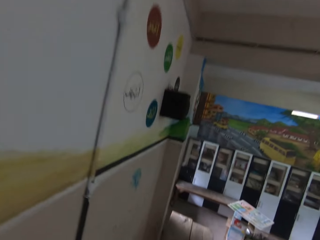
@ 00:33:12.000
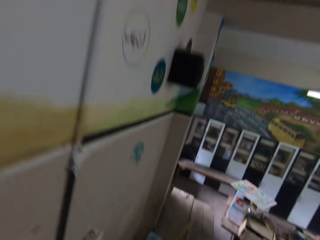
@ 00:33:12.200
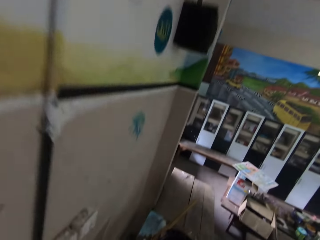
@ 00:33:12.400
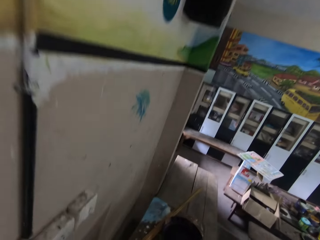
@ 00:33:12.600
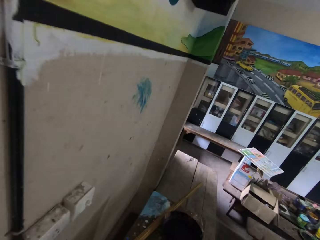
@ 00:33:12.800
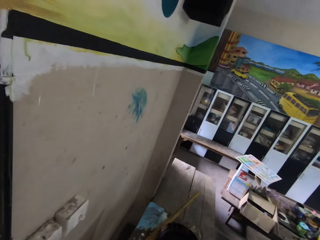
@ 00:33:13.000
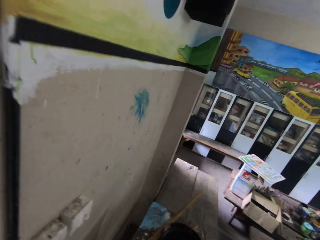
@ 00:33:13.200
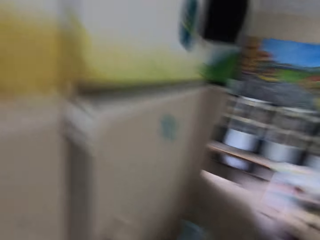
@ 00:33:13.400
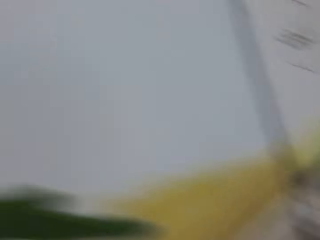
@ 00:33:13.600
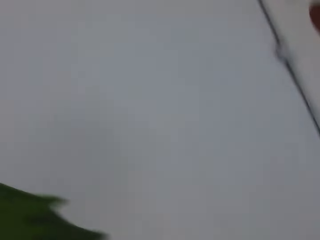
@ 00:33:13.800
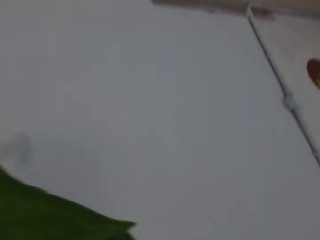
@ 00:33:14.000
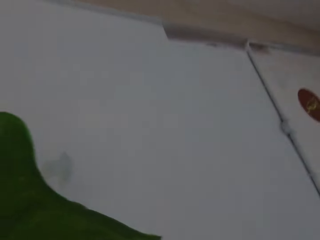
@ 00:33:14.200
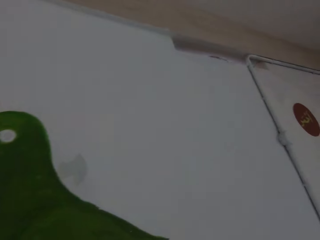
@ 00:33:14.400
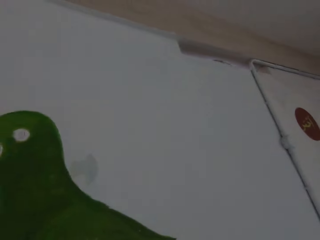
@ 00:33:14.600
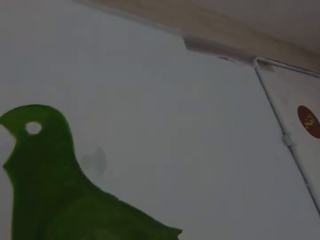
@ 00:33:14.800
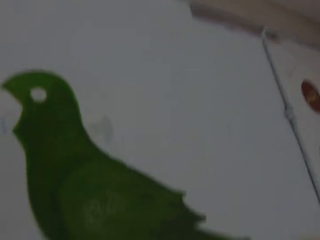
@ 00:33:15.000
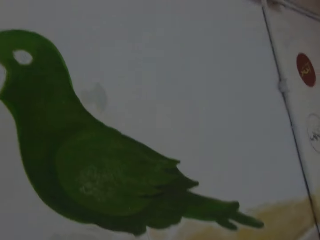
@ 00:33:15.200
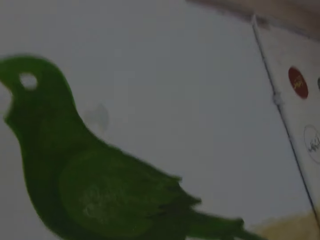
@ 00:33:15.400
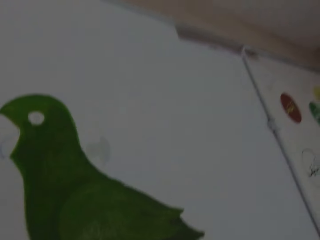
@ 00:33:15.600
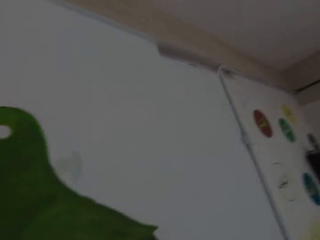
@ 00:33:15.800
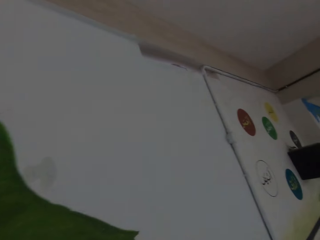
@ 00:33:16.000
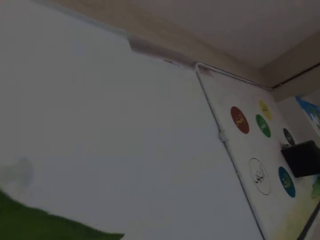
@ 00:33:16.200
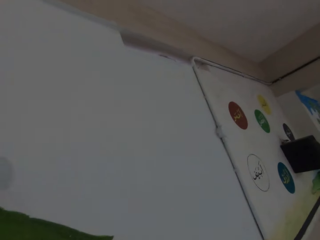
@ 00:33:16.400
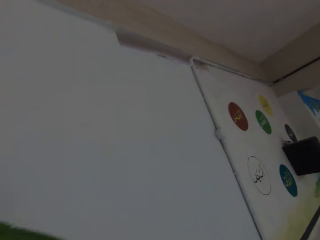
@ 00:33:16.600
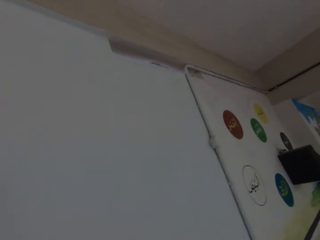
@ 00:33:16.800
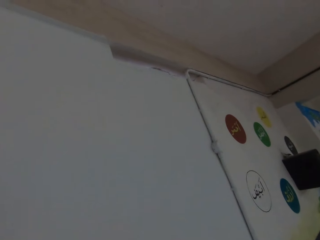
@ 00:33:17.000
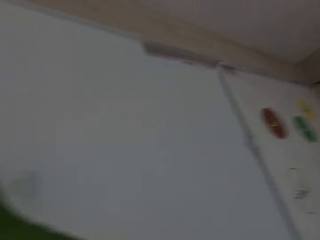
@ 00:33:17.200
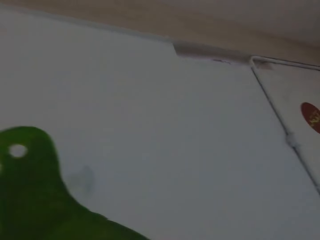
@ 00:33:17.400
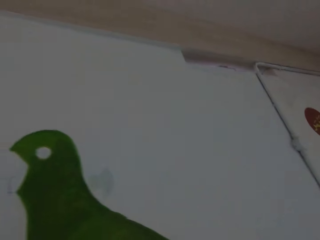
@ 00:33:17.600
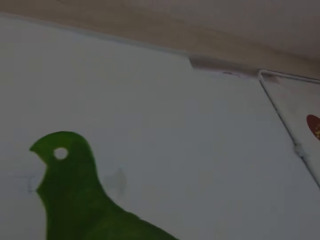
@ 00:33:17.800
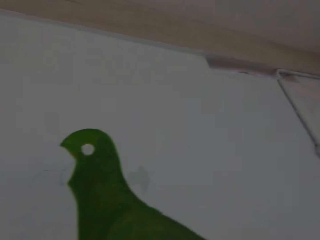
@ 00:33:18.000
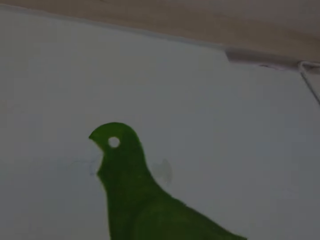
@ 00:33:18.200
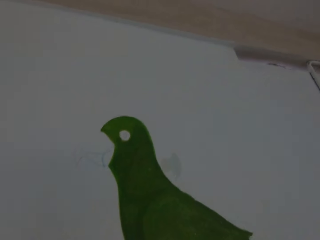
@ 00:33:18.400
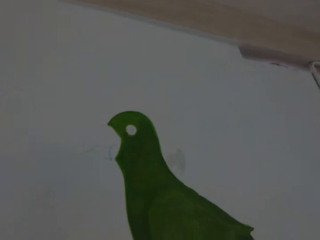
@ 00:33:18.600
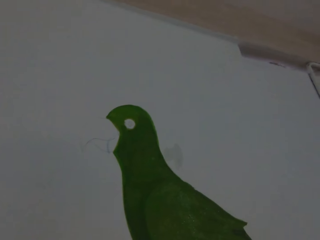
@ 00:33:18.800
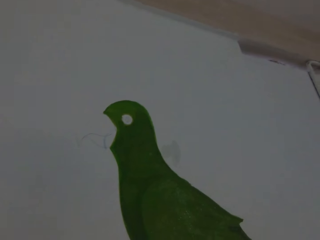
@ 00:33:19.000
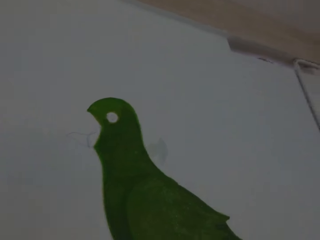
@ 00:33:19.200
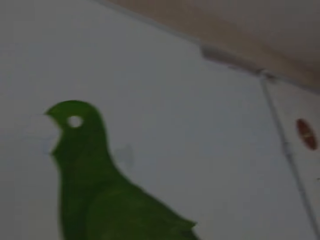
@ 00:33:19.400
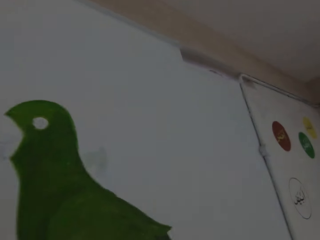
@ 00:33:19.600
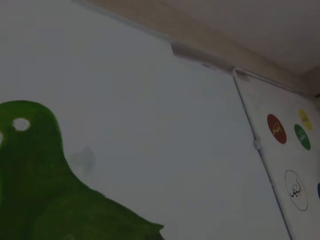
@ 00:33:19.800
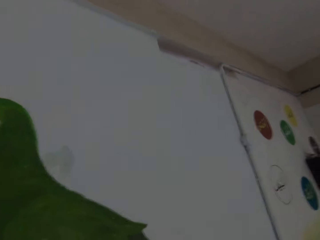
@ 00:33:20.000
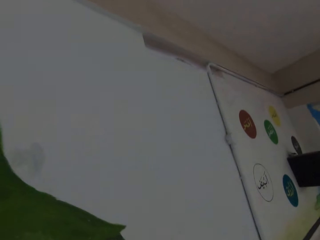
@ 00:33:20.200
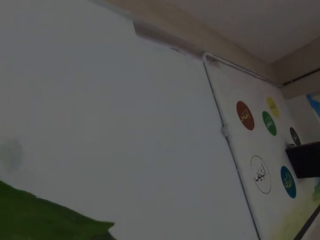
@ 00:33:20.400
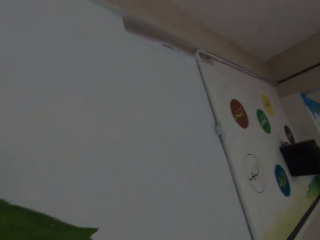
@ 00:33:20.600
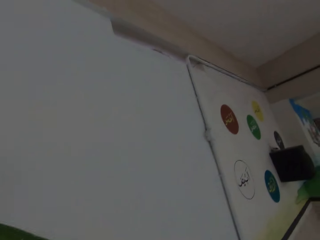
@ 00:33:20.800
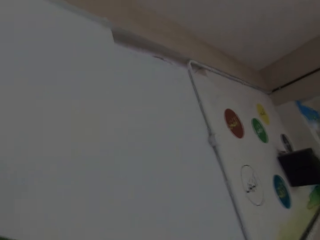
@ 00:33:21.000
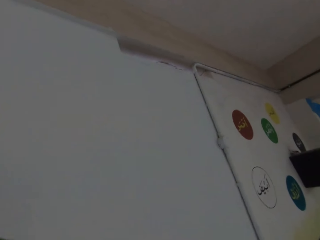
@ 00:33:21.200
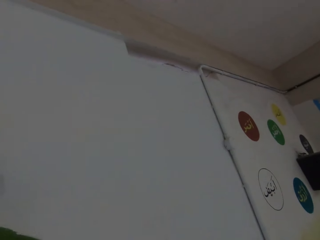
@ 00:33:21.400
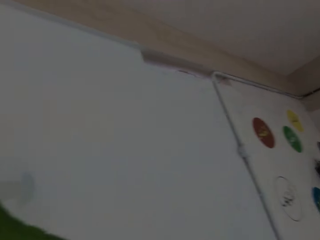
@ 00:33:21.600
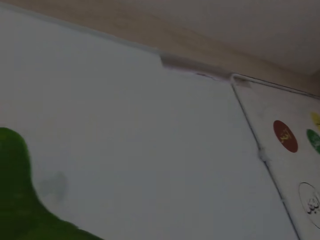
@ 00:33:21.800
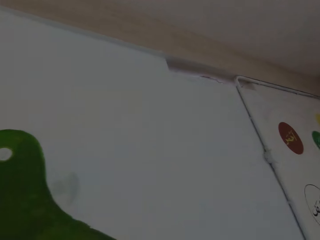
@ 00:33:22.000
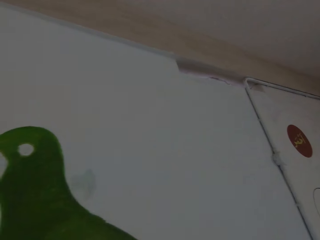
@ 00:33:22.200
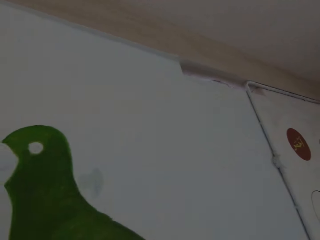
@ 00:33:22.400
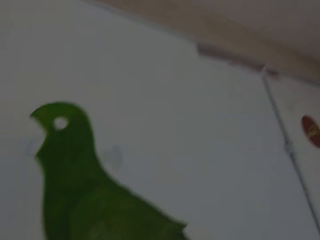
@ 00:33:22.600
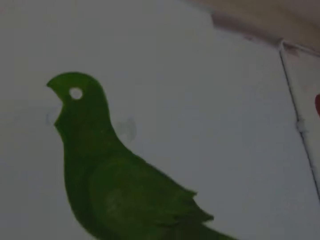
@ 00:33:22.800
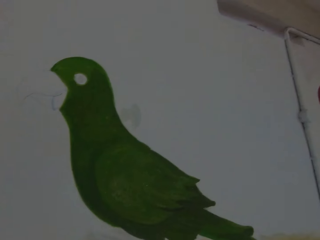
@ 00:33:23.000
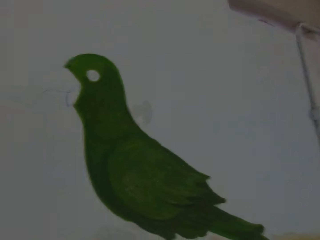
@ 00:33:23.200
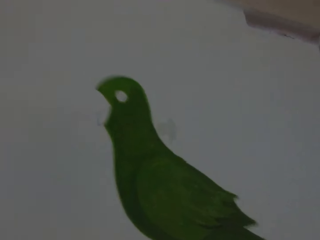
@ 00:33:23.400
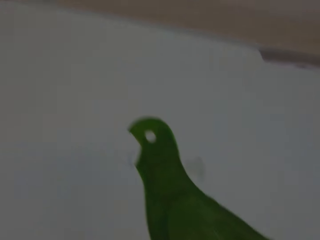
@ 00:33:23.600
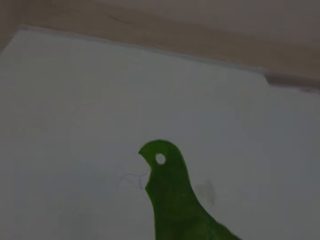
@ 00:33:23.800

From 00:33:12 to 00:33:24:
The camera wearer looks at the table. They look at the wall.

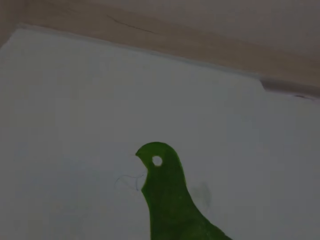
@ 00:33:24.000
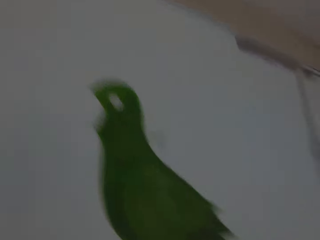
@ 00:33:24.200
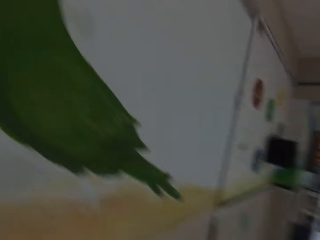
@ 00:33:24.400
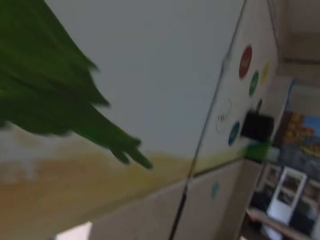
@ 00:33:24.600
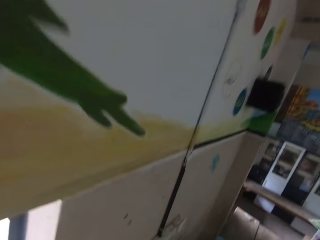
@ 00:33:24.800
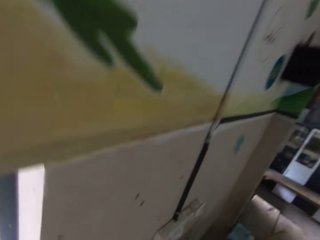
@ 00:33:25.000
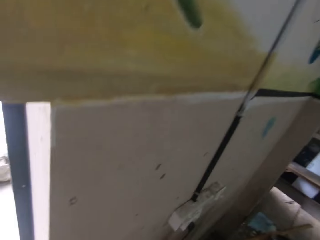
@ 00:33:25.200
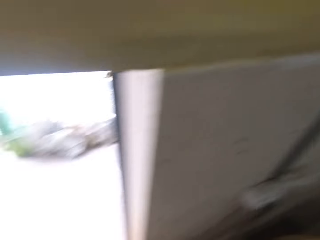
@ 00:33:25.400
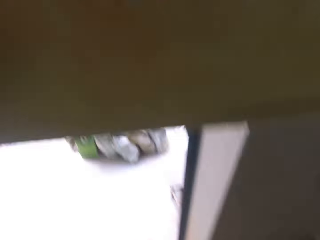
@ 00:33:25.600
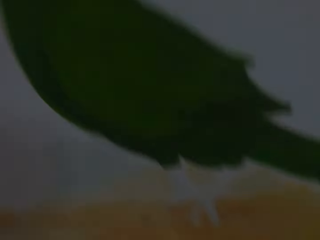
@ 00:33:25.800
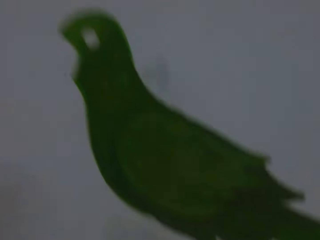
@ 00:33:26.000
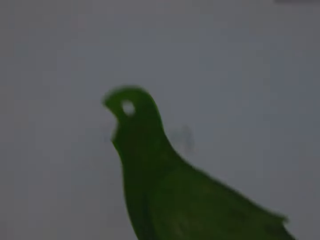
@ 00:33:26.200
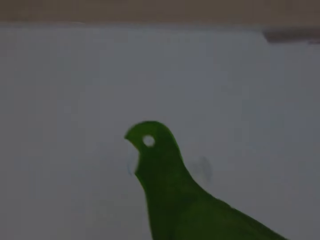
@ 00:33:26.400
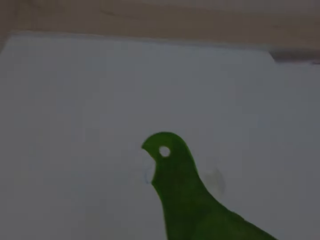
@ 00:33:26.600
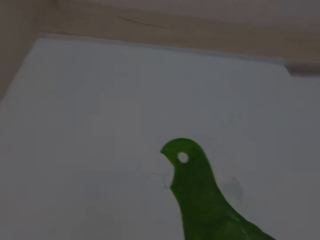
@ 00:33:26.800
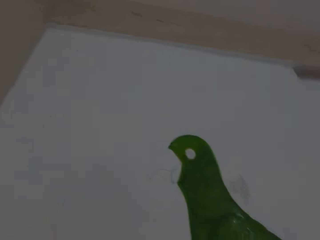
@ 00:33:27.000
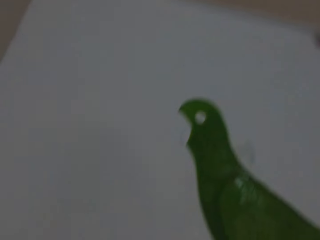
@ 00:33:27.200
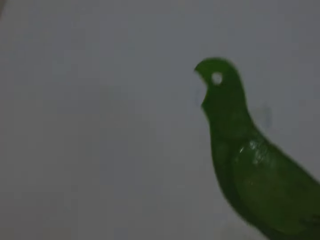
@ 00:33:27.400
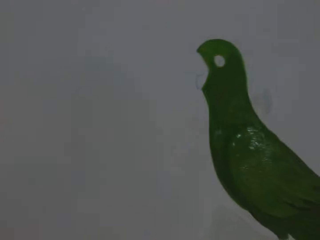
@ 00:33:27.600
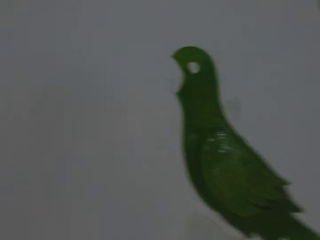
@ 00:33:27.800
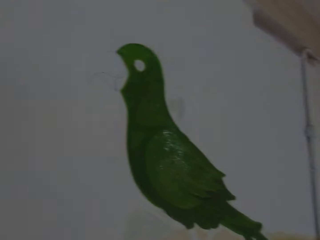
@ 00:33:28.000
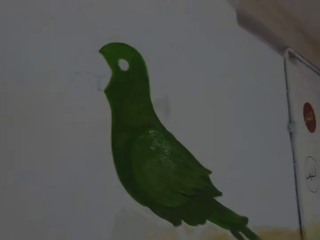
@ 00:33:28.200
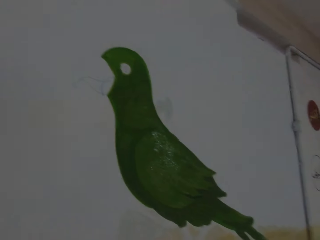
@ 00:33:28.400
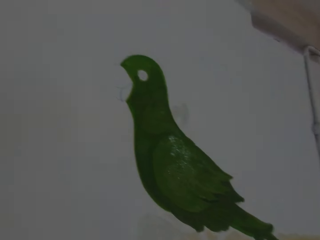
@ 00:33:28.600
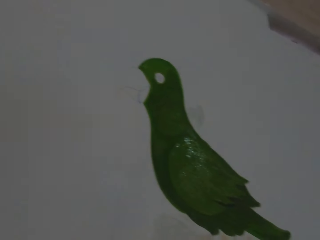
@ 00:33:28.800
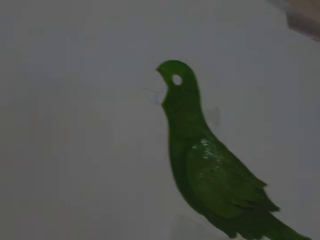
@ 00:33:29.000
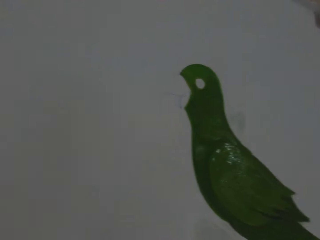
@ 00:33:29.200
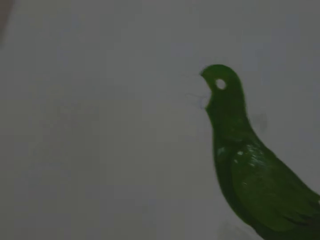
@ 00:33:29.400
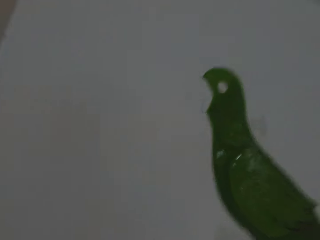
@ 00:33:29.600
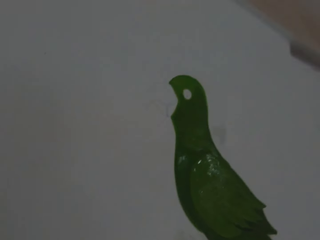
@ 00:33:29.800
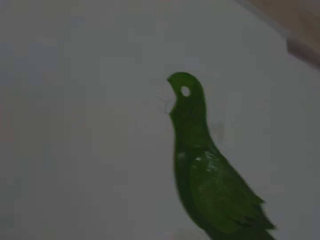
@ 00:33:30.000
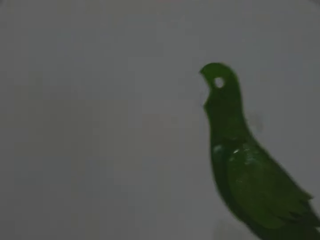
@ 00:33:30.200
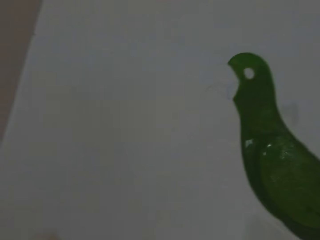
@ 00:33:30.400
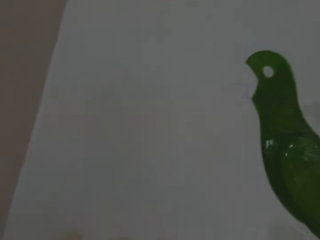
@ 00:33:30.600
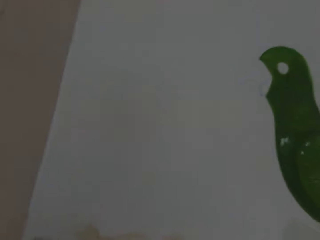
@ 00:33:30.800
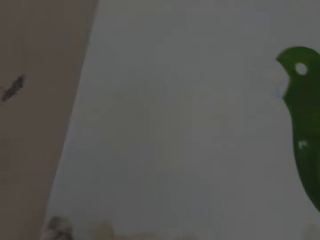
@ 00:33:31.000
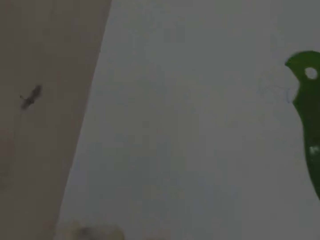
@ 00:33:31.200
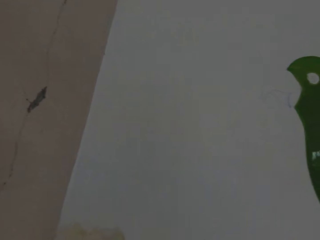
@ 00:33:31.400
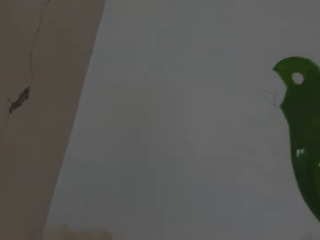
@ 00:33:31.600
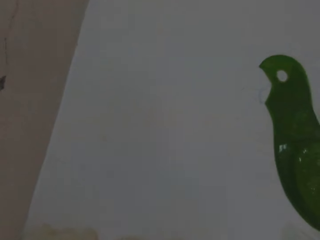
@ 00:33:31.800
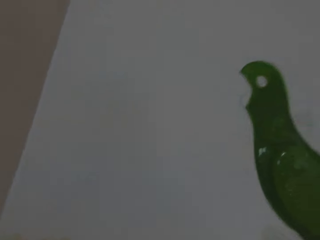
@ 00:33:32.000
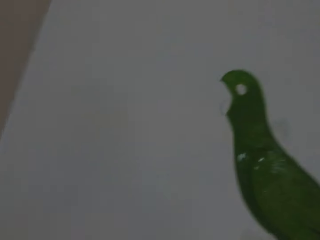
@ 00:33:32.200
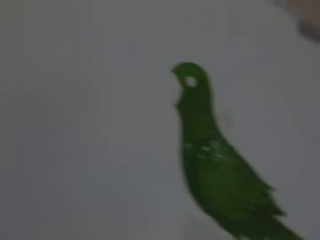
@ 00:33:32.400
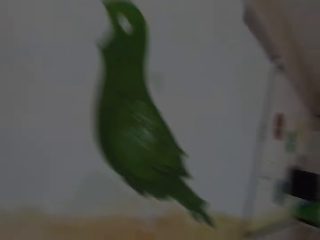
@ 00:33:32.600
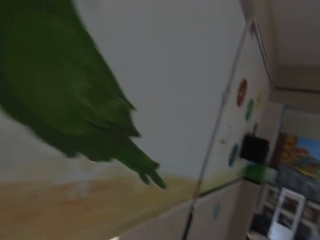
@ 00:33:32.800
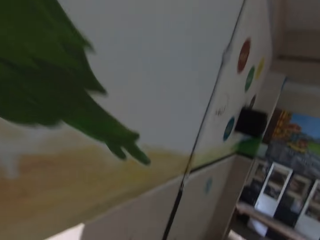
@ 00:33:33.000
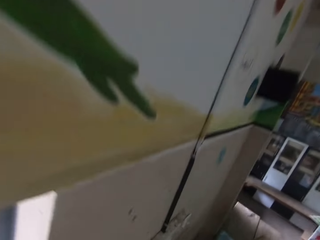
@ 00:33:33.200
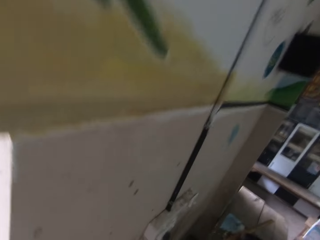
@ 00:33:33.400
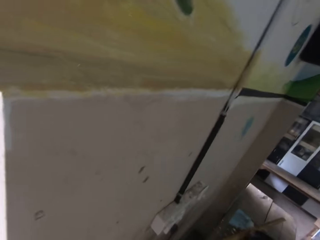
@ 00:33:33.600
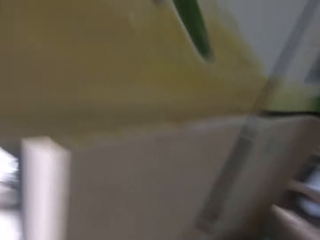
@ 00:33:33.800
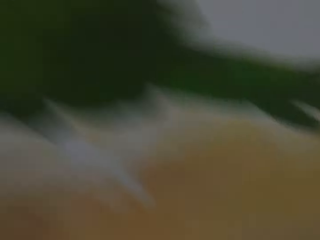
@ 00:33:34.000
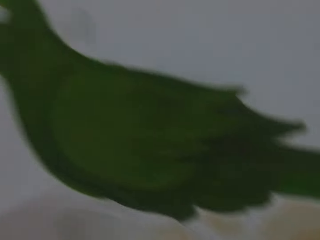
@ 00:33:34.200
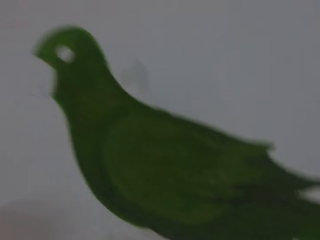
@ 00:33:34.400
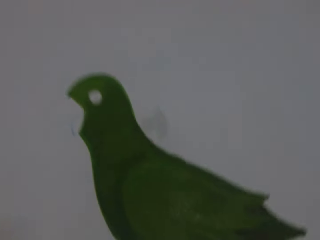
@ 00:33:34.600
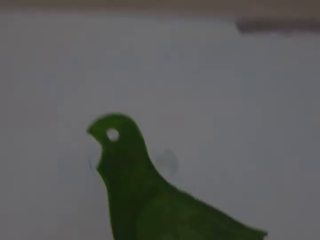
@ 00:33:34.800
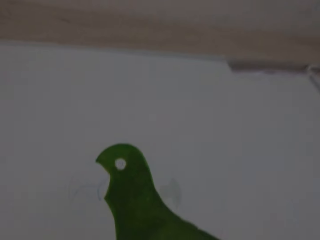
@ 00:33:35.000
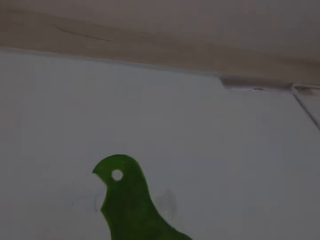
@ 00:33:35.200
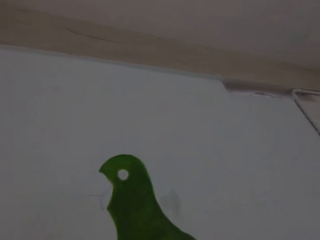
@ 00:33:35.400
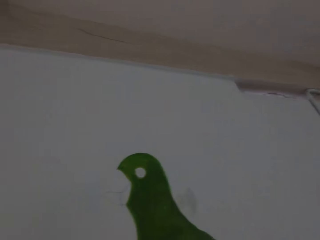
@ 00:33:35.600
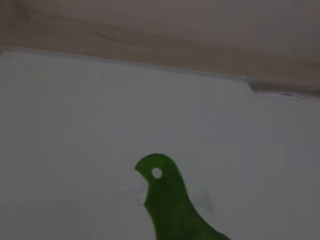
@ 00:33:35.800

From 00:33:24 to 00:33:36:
The camera wearer paints the wall.
